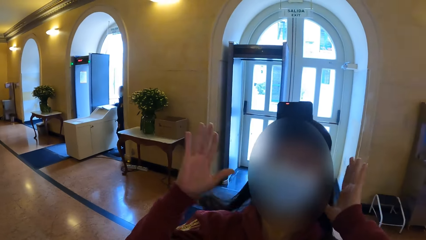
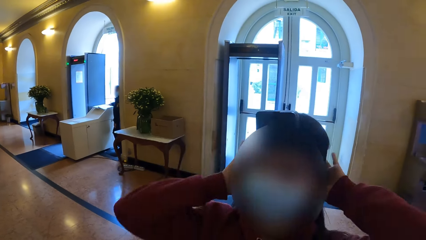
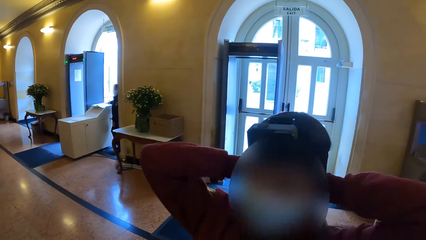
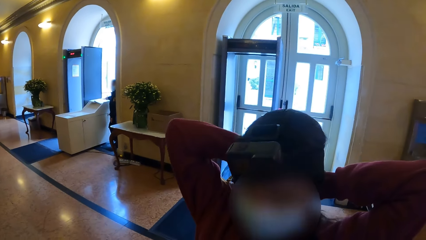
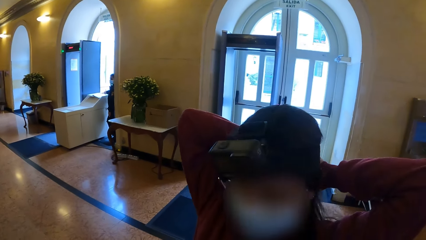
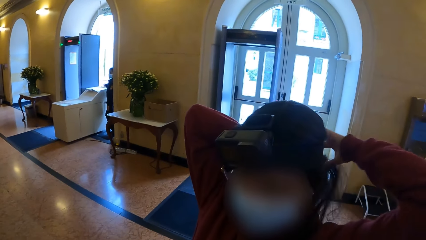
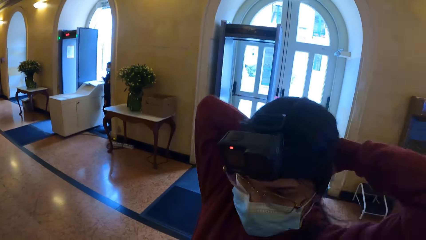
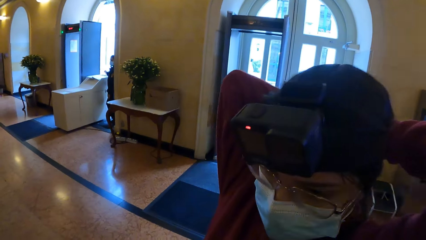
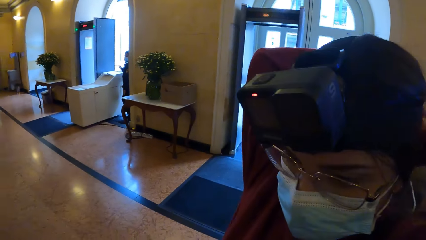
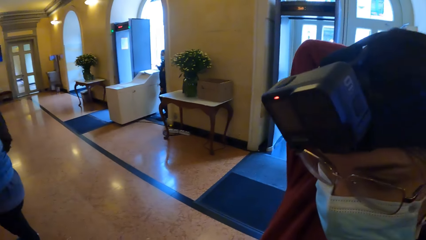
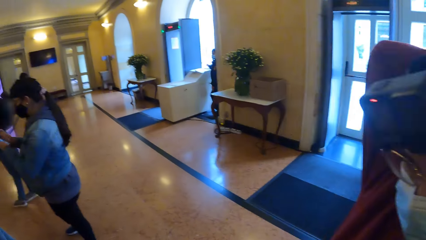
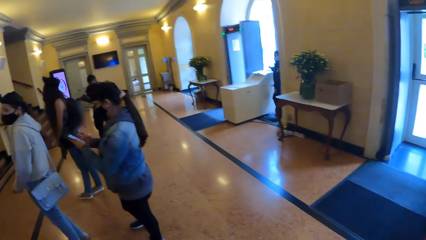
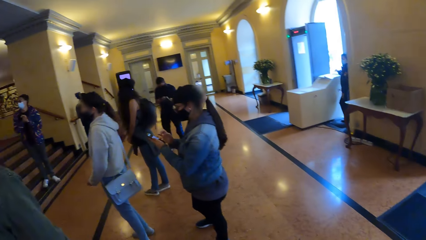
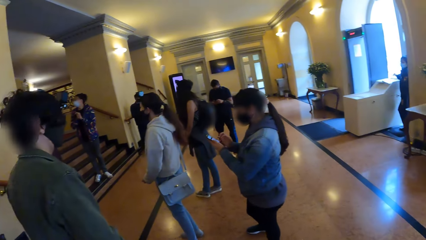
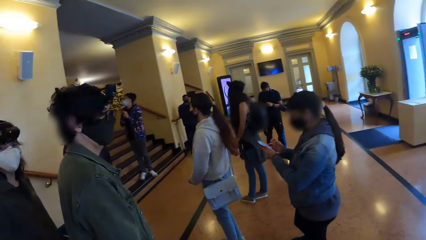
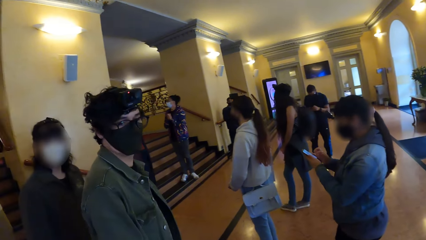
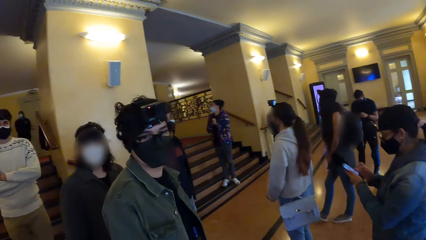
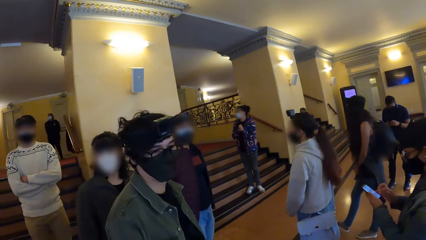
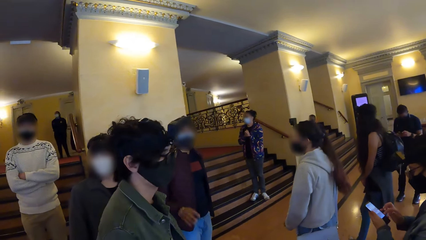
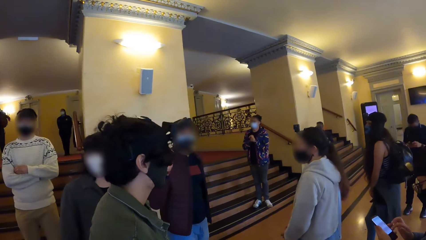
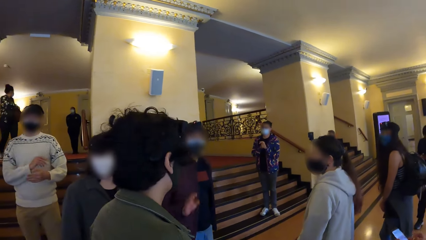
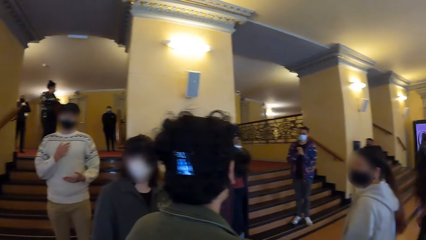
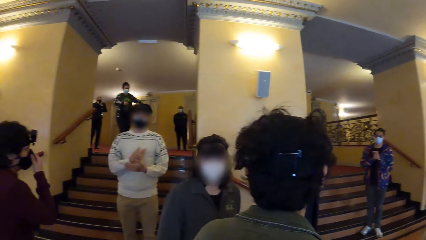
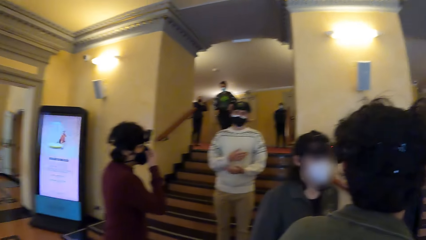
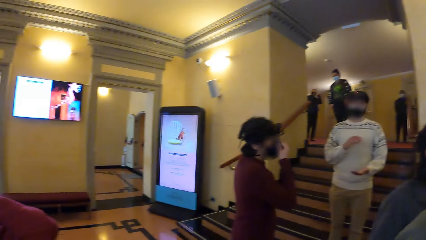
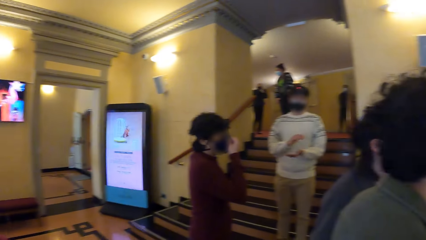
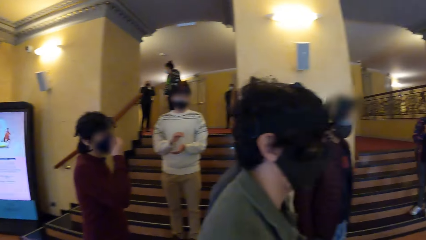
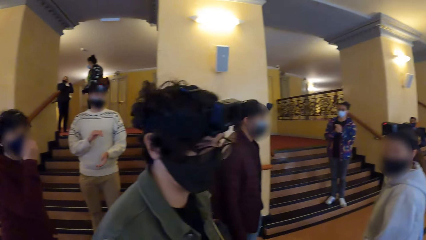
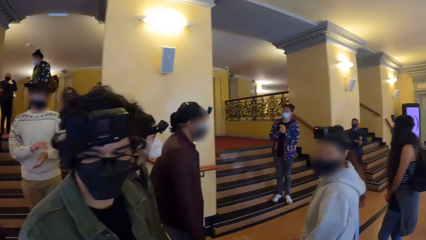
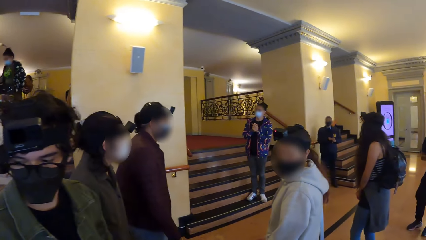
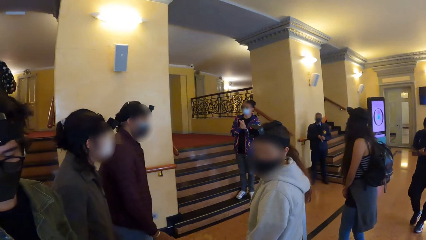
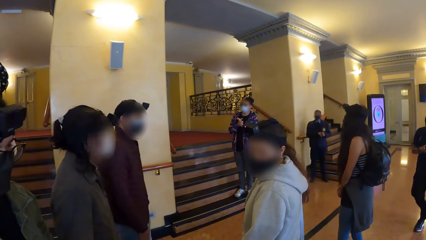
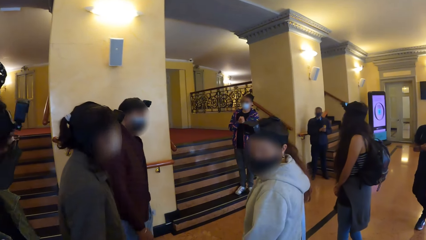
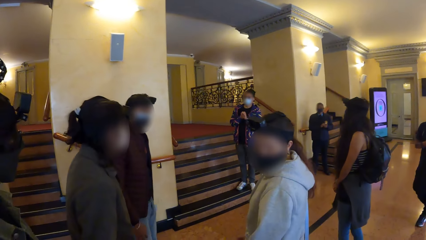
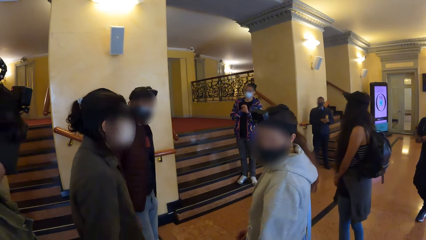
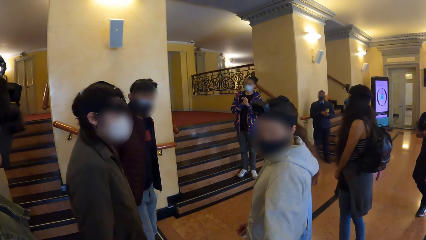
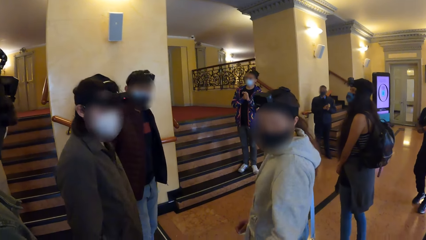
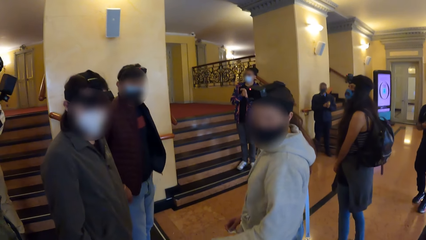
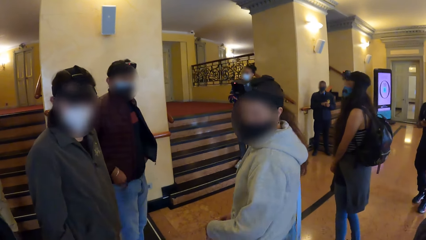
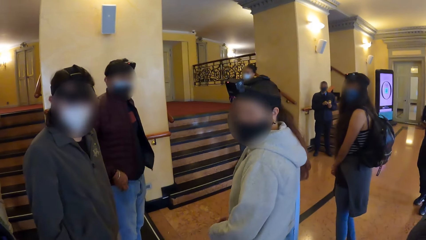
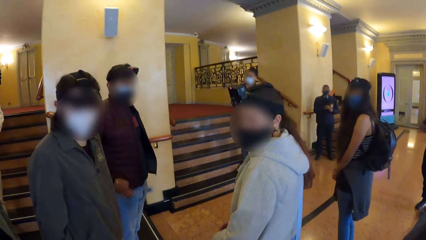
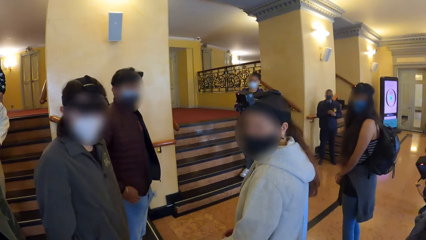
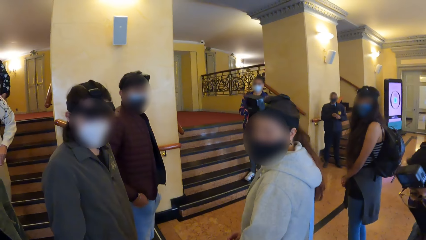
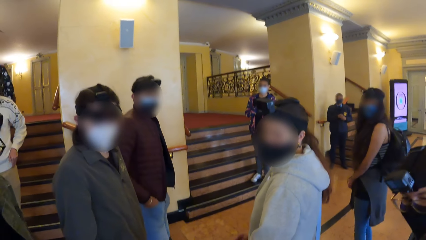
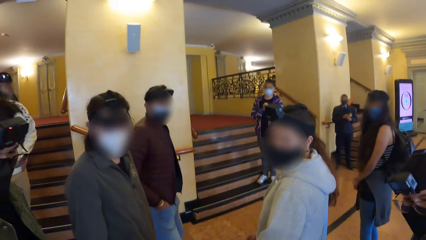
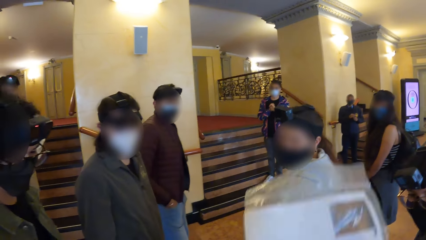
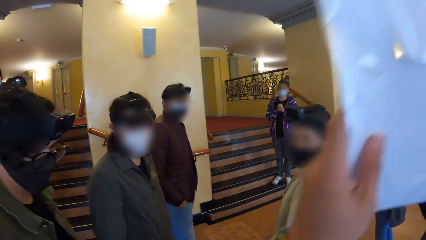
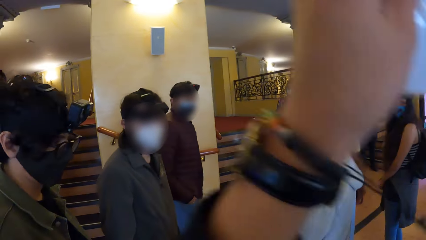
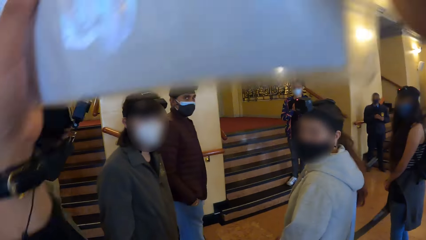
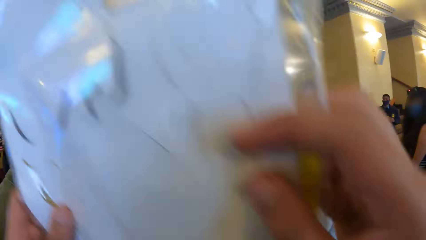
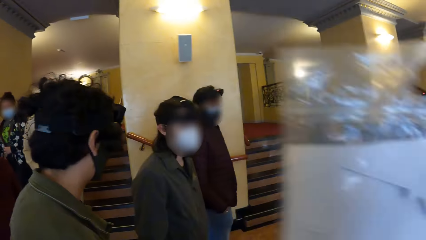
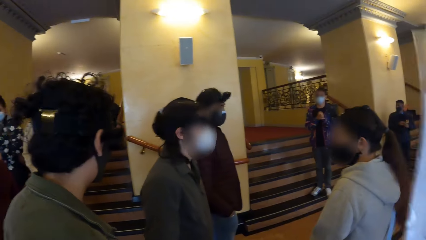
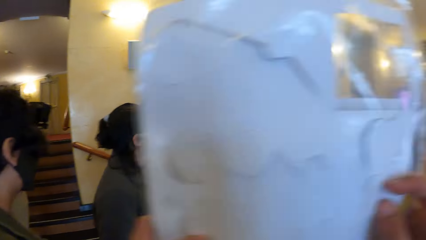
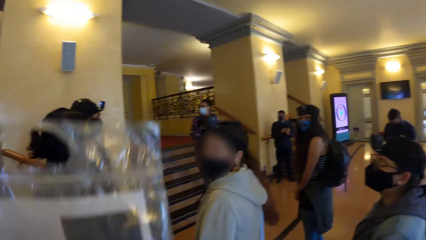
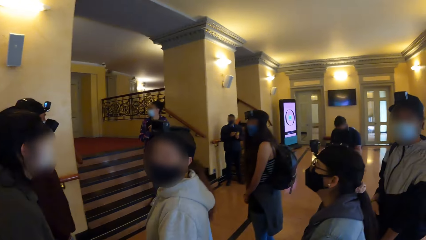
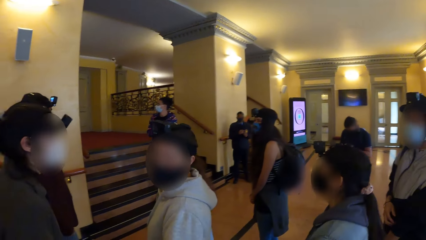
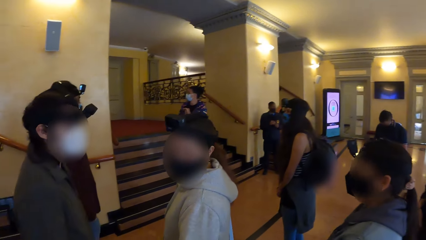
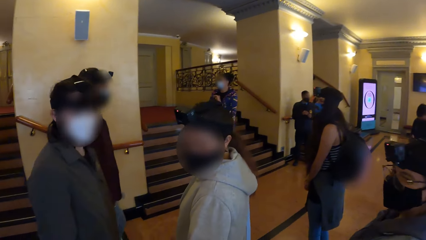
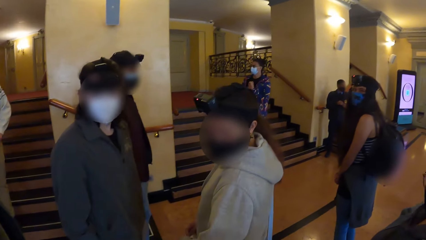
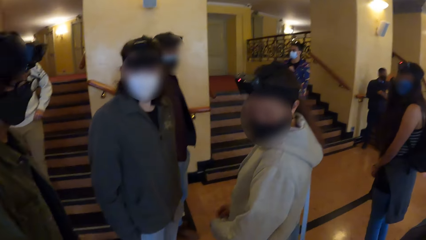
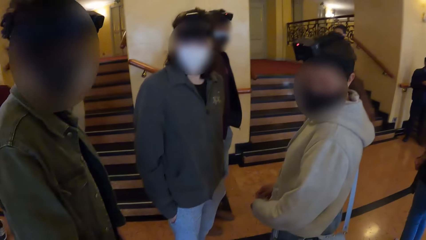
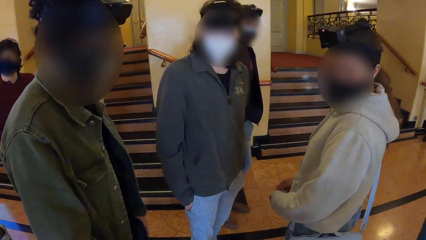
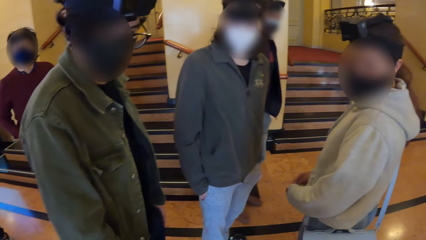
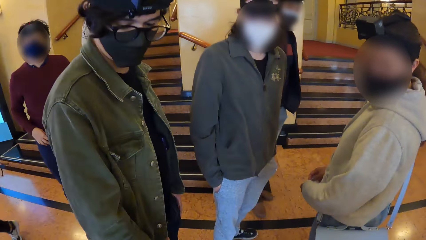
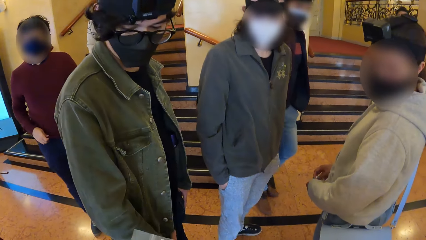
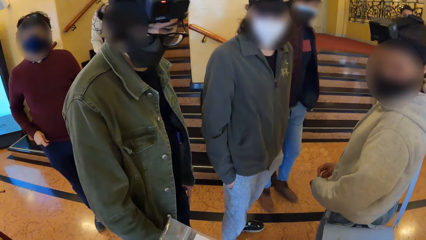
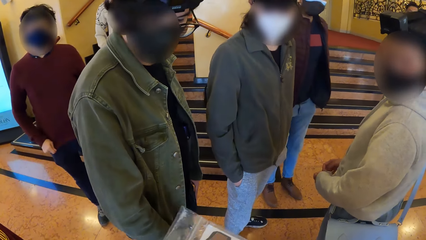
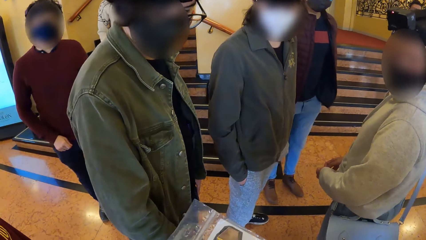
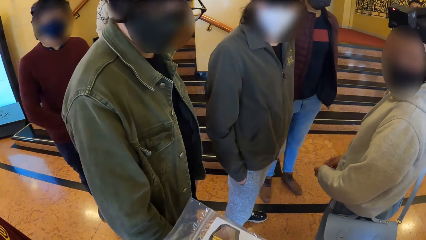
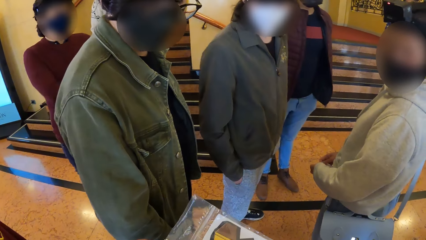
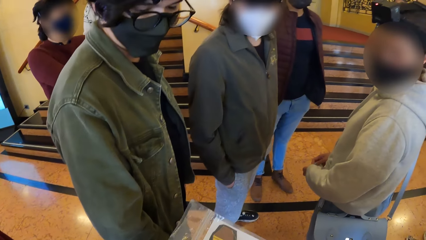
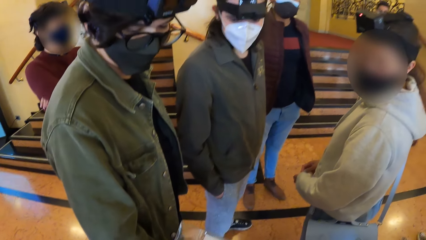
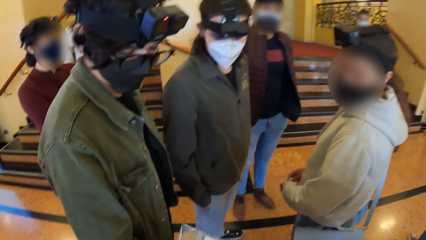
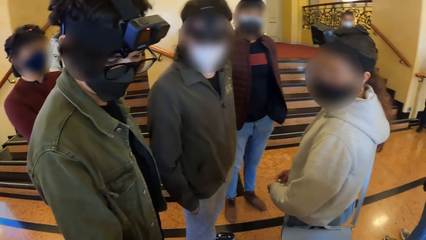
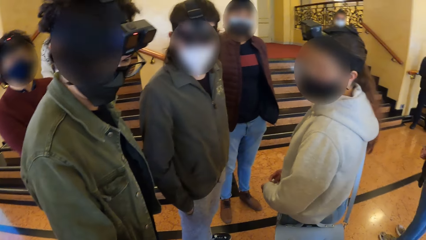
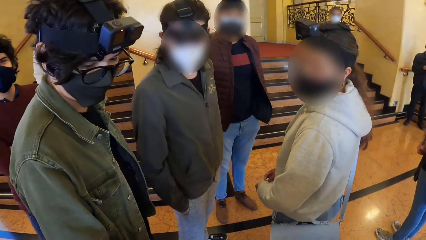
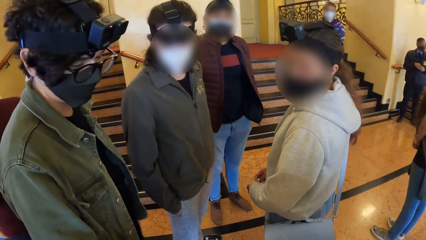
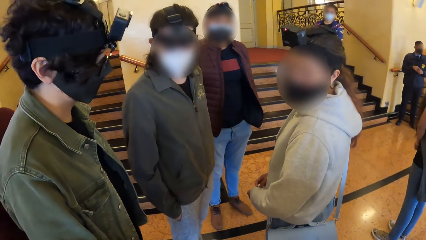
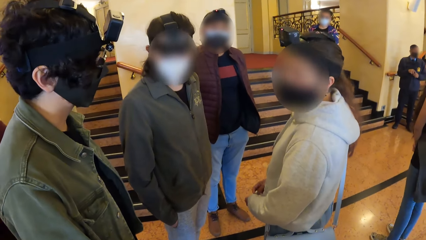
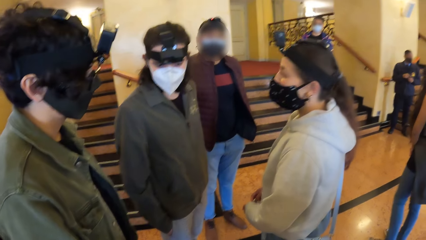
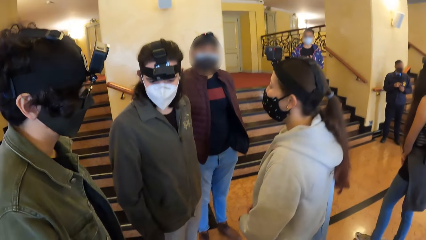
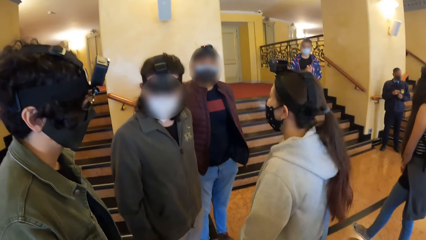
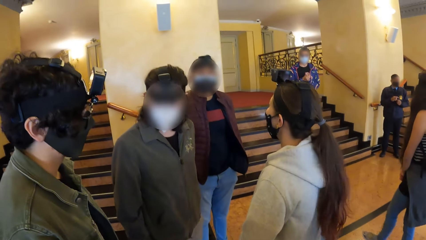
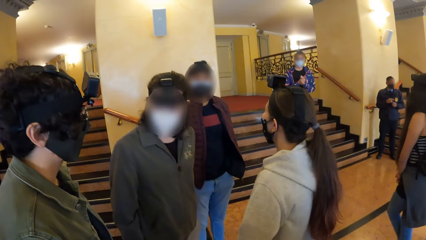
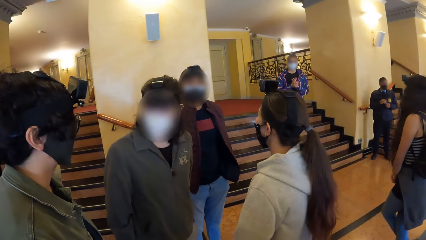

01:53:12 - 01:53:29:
A woman operates a mobile phone with her hands. A man interacts with the camera wearer. A person moves the hand to the head. Another man interacts with the first man. A third man interacts with a fourth man. Another person claps the hand. The camera wearer interacts with a group of people. Another person moves the hand in the pocket. The camera wearer waves a bag or packet with his hands. The fourth man adjusts his clothes with his right hand. The camera wearer holds the packet. The fourth man folds his hands.
